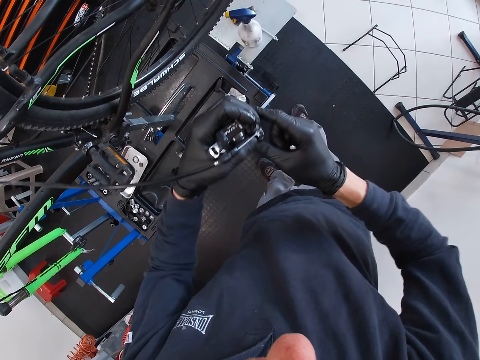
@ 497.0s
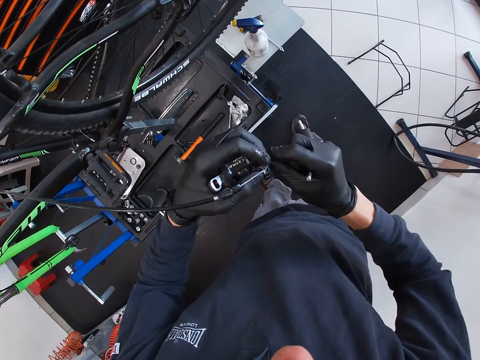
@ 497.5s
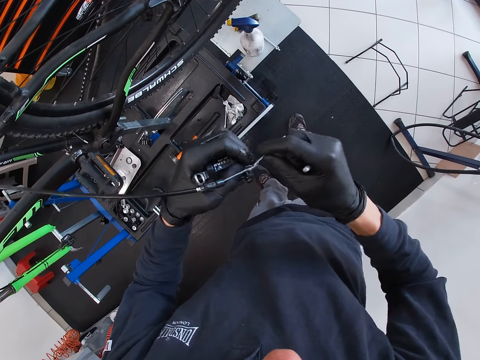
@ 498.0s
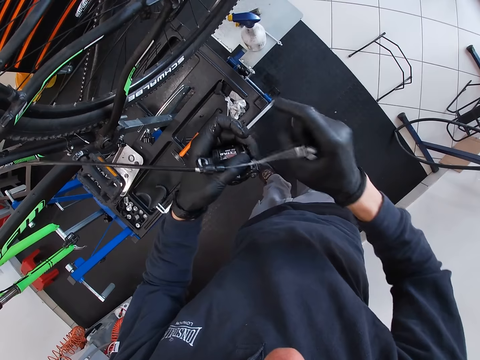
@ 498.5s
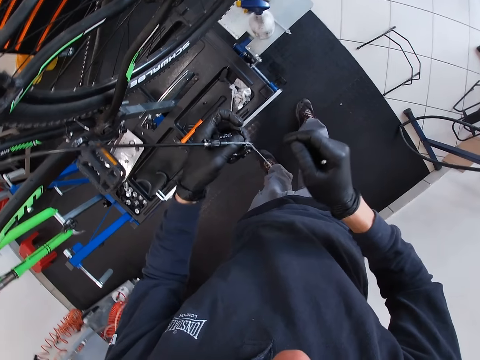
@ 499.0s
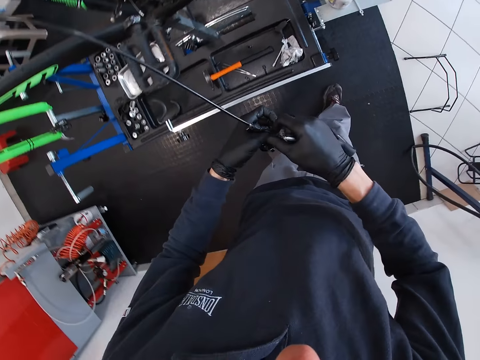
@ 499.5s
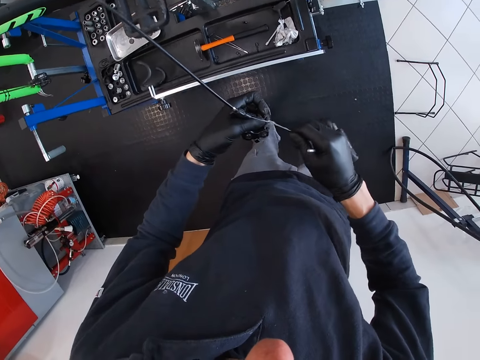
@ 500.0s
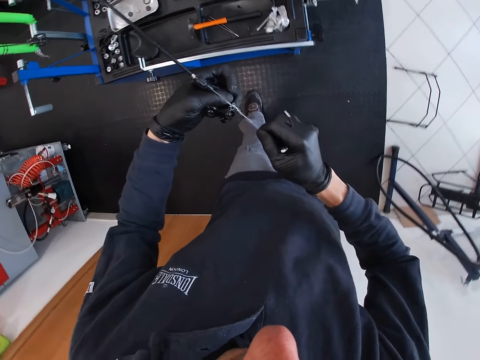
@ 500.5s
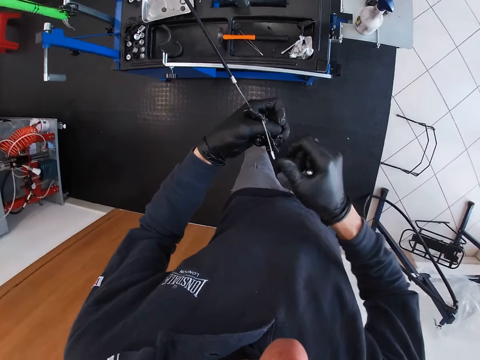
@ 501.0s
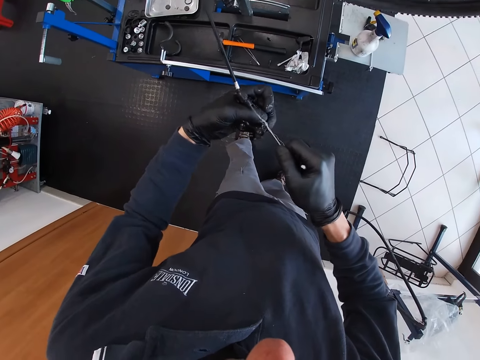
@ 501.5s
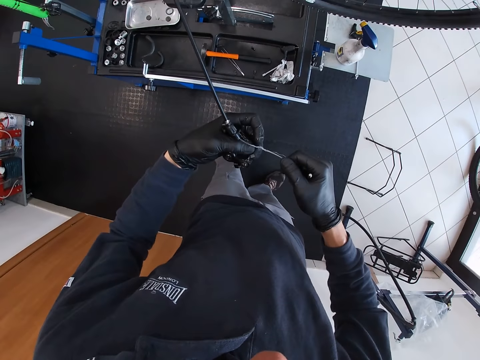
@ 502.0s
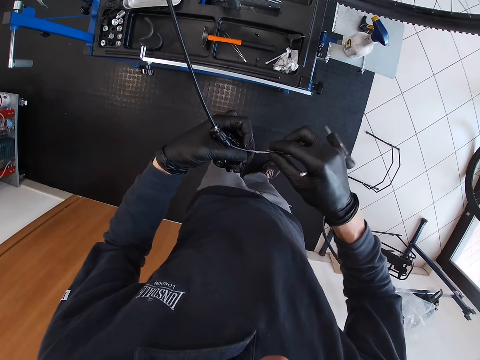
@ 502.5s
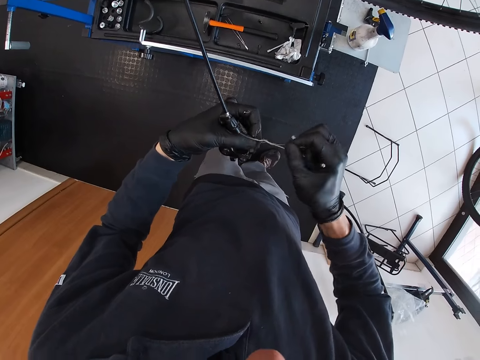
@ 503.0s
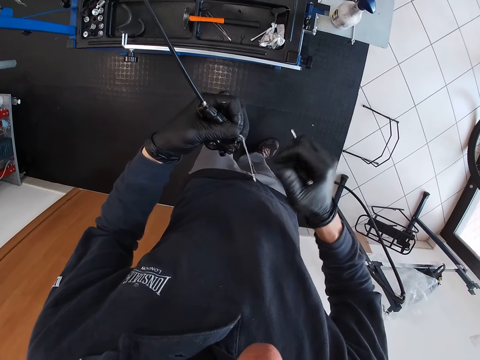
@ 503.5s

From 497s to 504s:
The camera wearer repairs the caliper brake with his hand. He loosens the brake cable from the bicycle disc brake with his right hand.

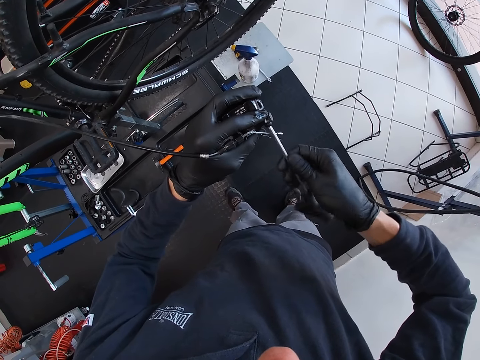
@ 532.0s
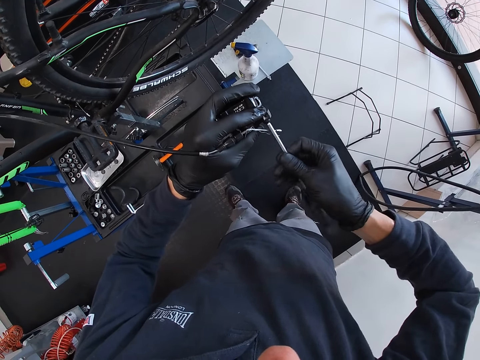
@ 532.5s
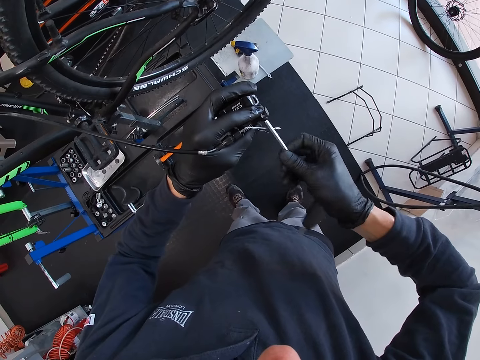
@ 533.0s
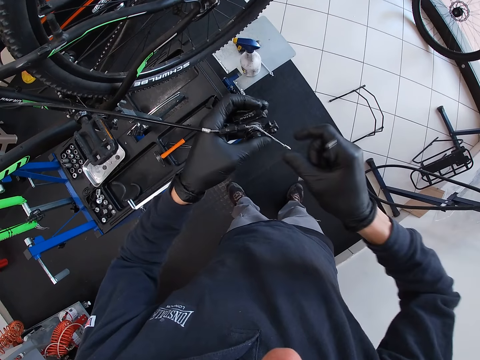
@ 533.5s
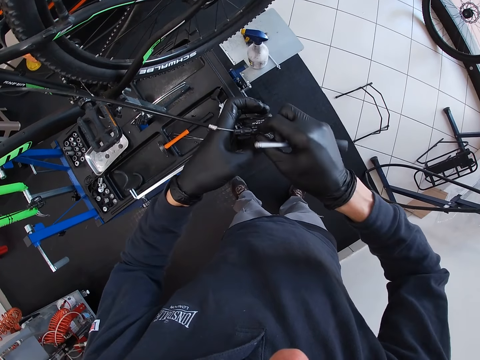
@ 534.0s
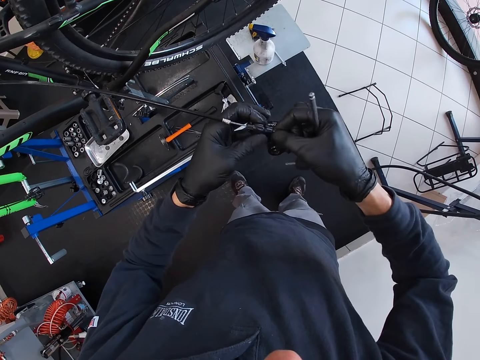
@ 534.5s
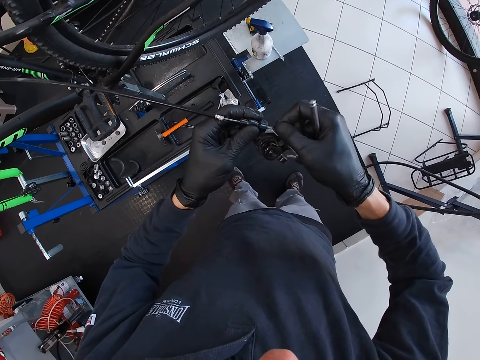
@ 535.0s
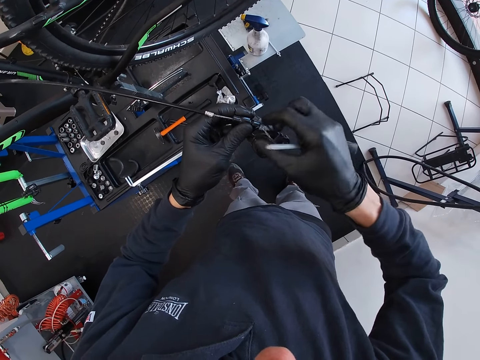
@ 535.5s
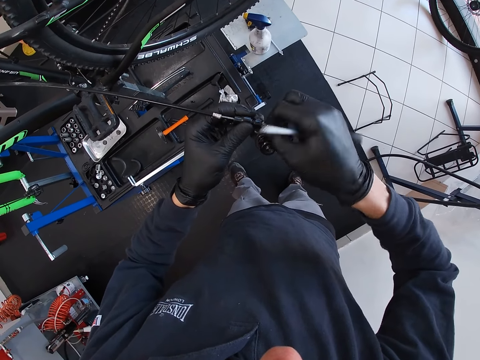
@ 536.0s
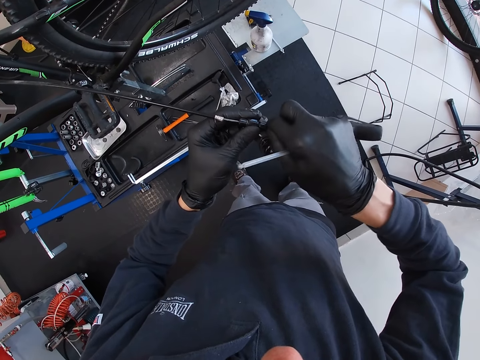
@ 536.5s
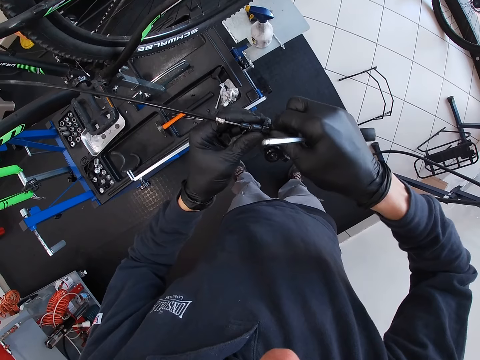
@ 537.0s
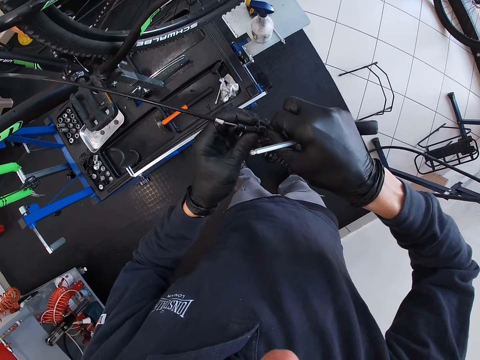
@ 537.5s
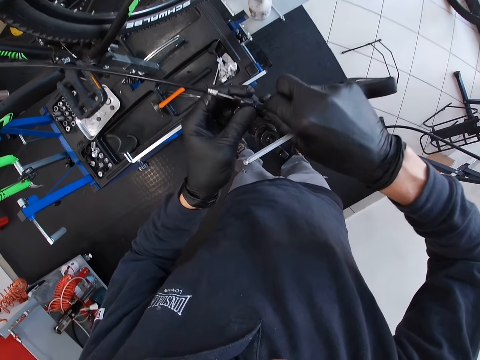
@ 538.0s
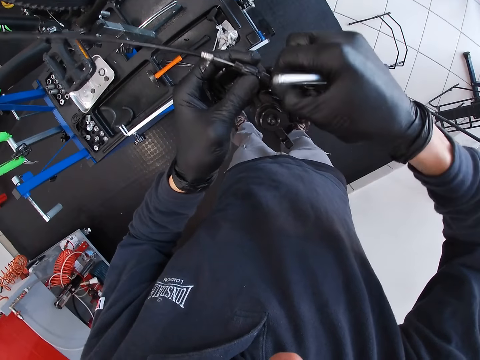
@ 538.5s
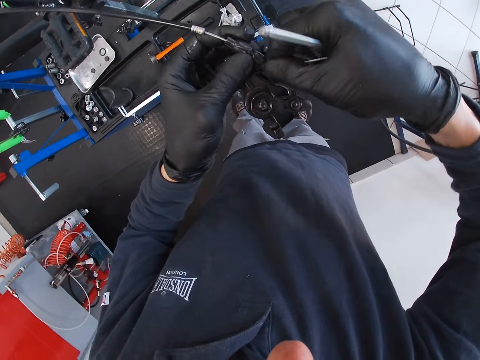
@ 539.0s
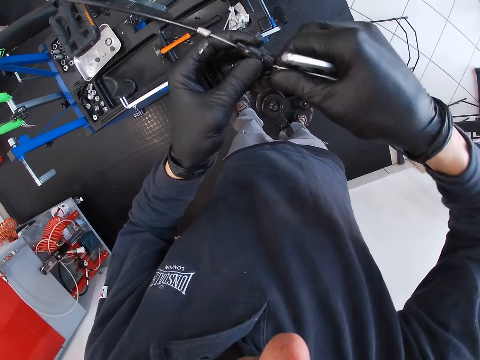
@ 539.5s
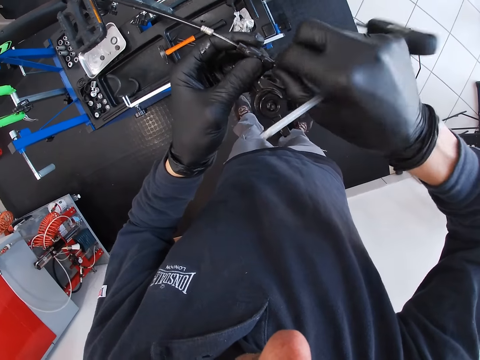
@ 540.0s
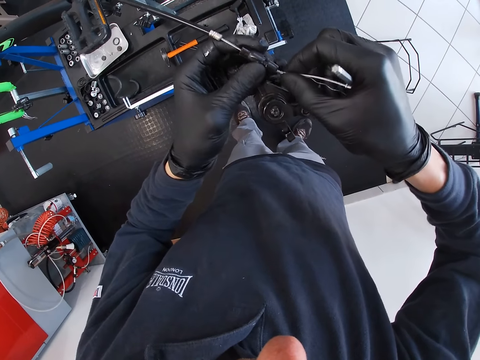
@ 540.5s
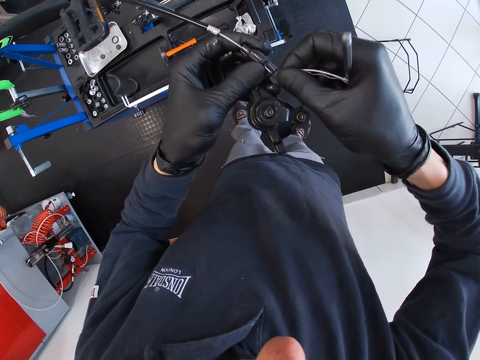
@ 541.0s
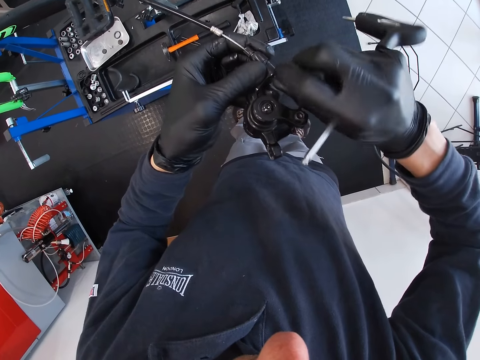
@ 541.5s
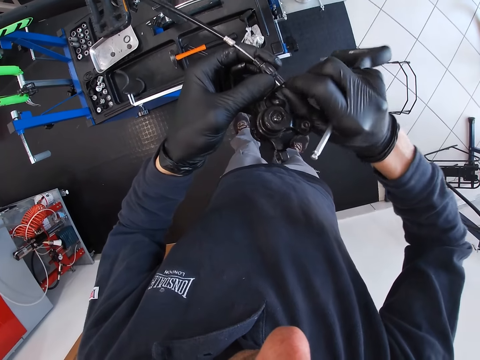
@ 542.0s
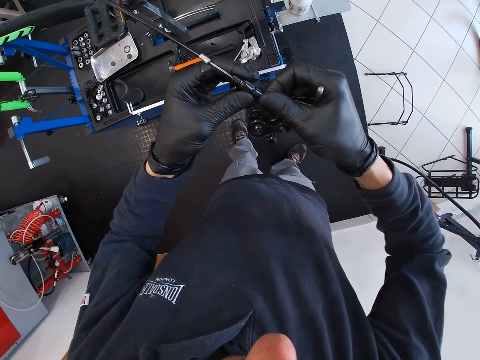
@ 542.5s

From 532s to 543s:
The camera wearer loosens the brake cable from the bicycle disc brake with his right hand. He repairs the caliper brake with his hand.

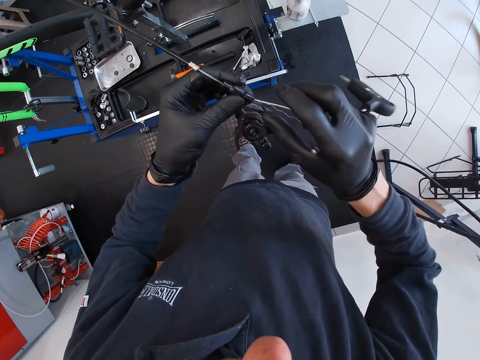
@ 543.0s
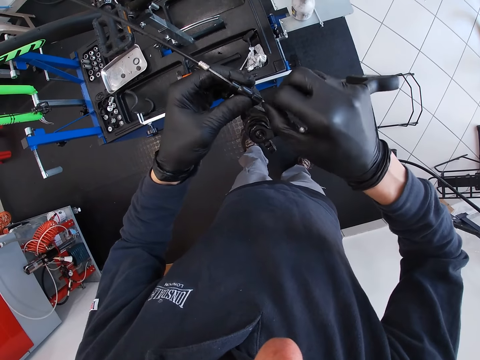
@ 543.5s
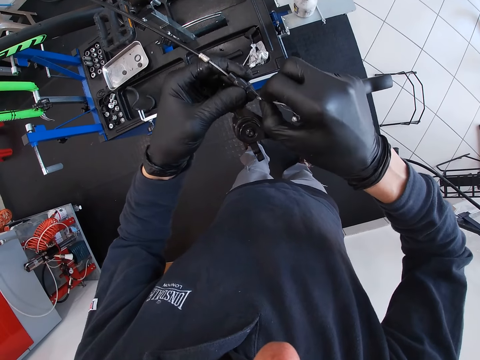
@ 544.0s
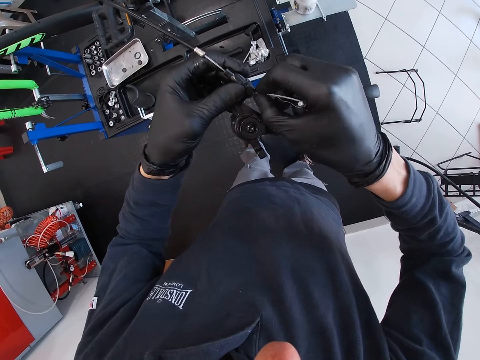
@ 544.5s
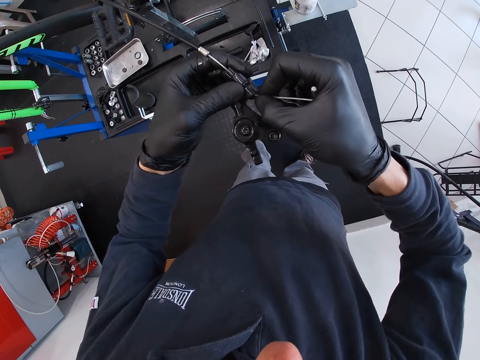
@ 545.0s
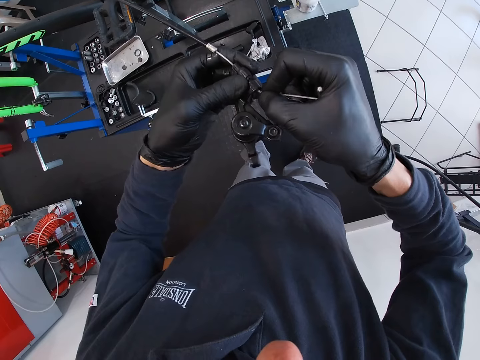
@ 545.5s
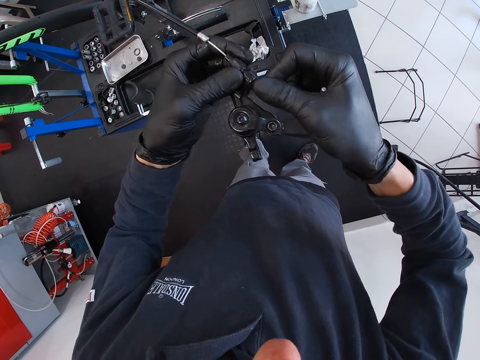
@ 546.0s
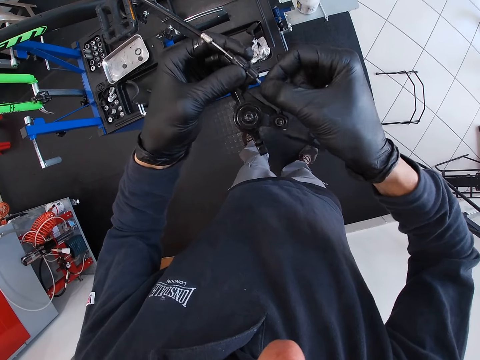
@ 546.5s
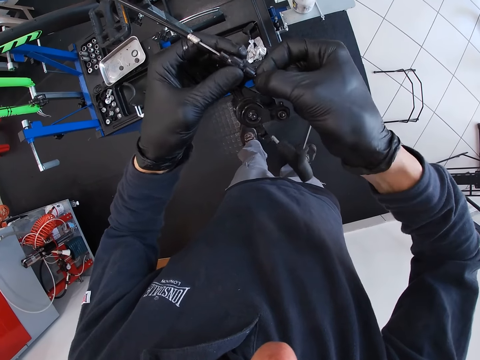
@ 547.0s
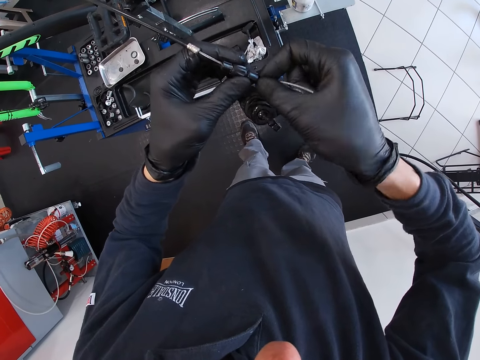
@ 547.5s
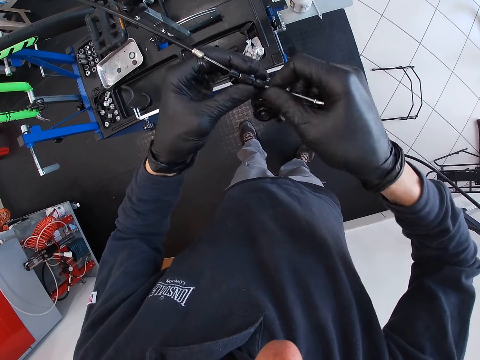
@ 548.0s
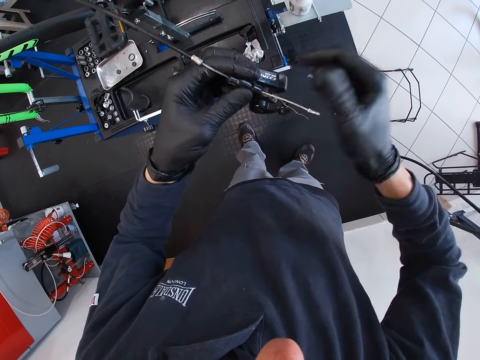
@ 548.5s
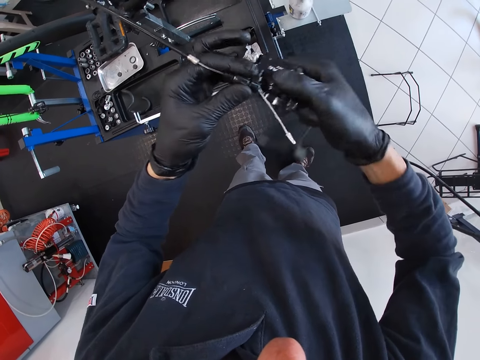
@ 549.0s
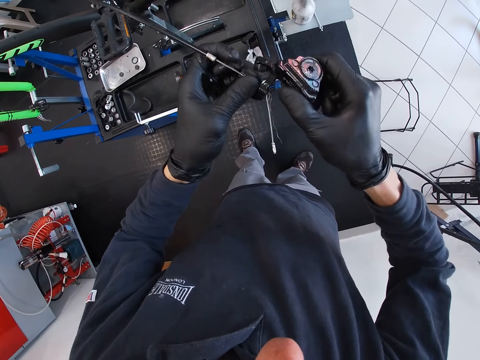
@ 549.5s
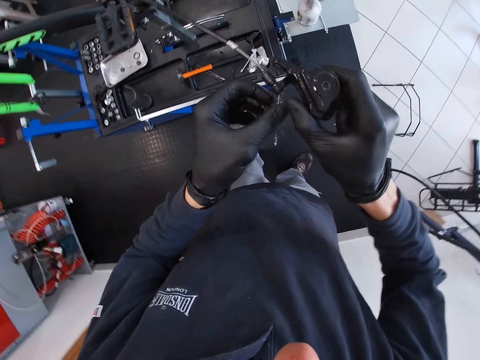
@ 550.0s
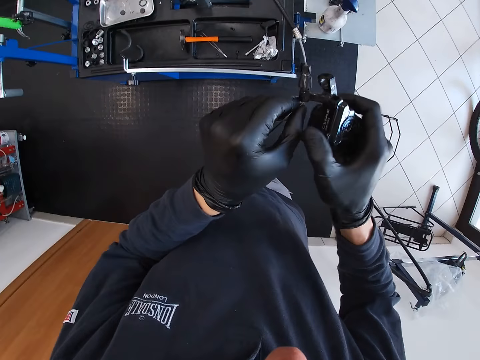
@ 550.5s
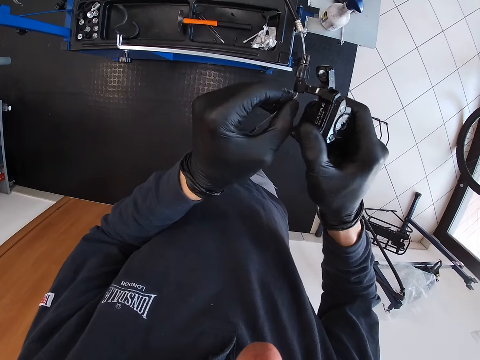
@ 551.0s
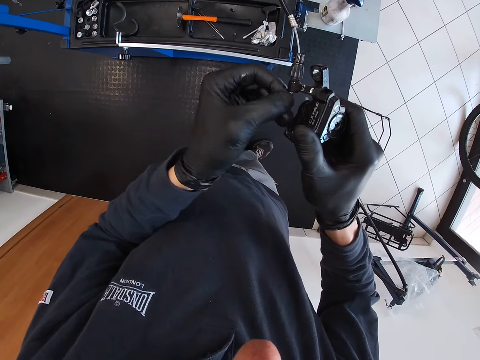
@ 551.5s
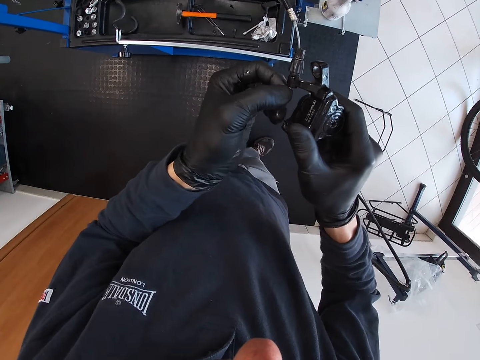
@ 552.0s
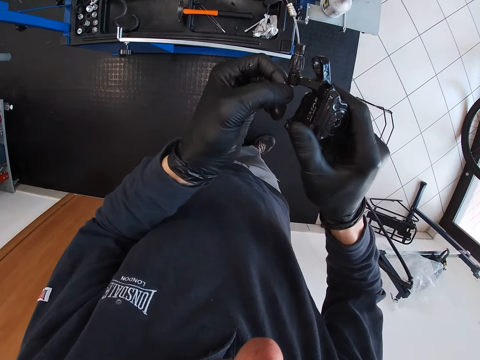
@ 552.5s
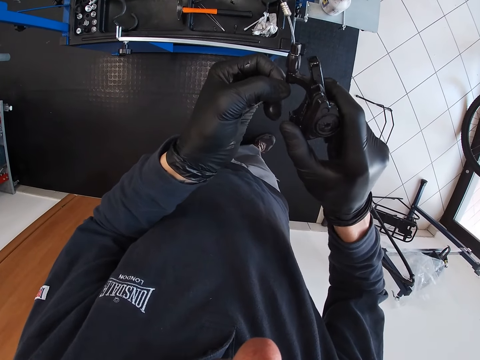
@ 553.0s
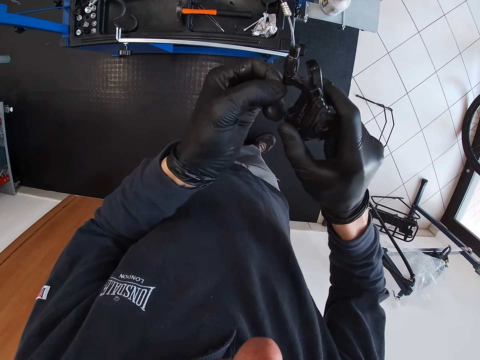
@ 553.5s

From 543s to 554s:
The camera wearer holds the bicycle disc brake in his right hand. He loosens the brake cable from the bicycle disc brake with his left hand.
